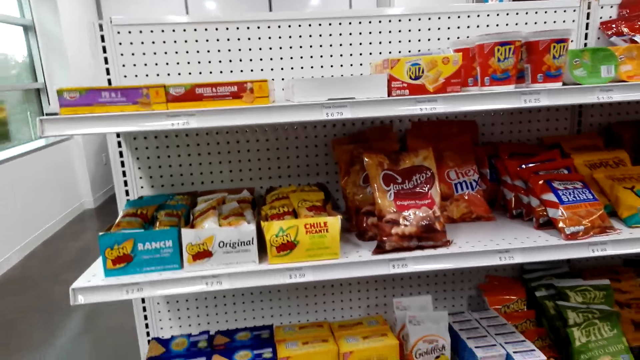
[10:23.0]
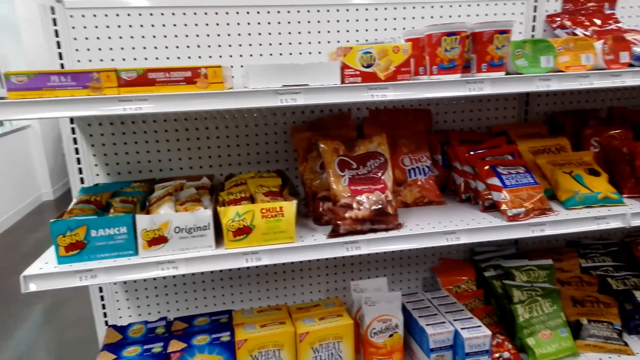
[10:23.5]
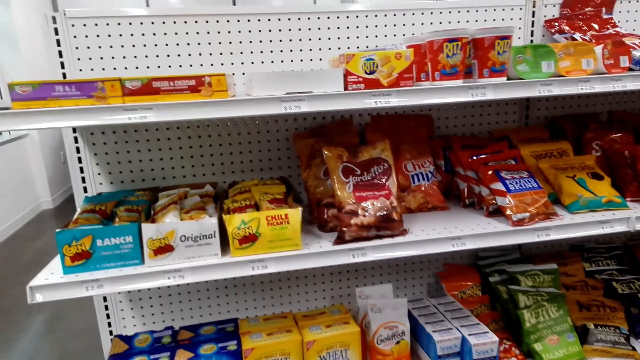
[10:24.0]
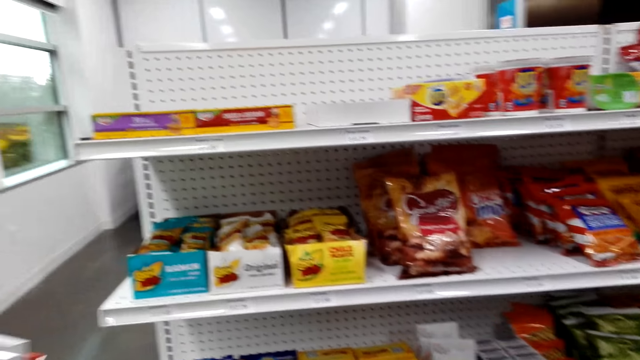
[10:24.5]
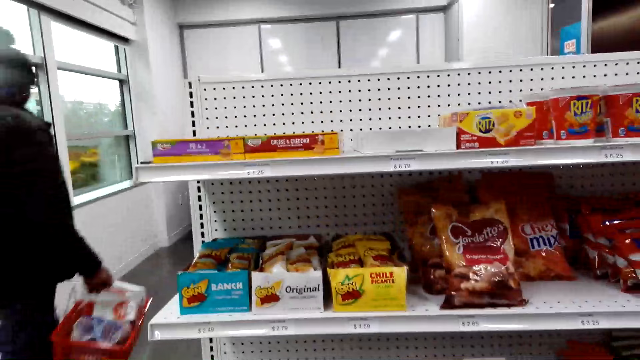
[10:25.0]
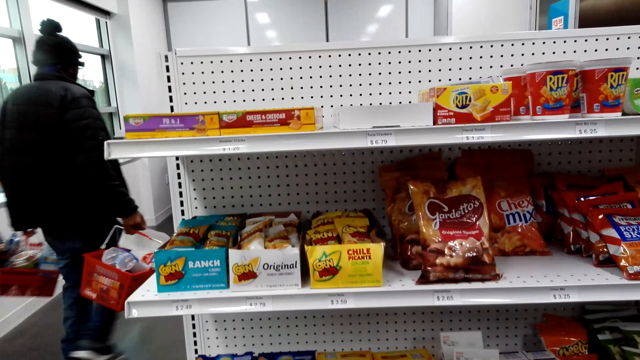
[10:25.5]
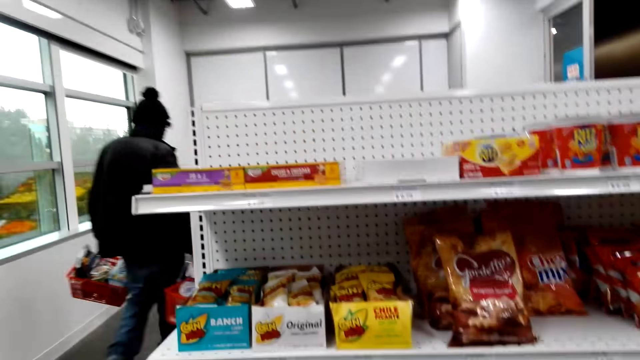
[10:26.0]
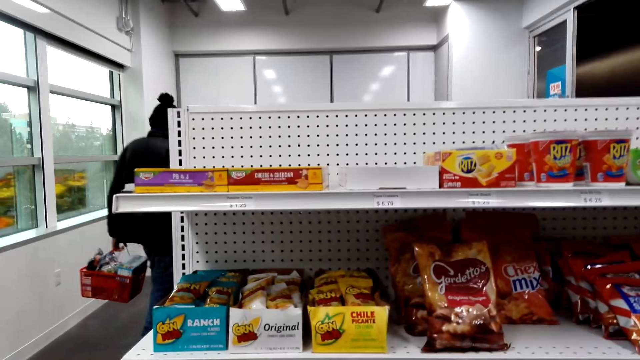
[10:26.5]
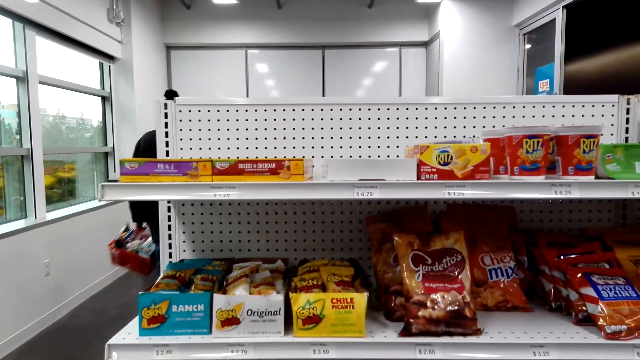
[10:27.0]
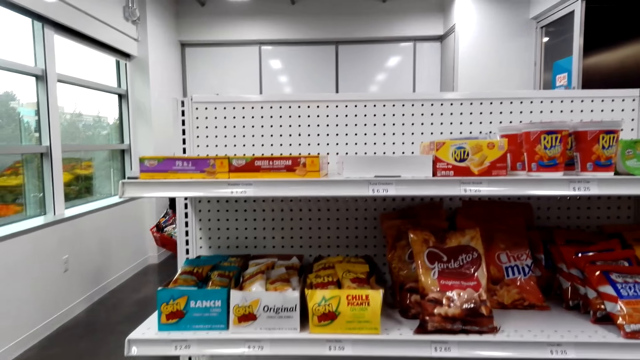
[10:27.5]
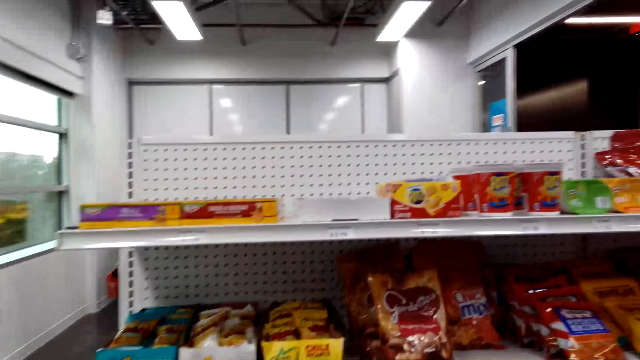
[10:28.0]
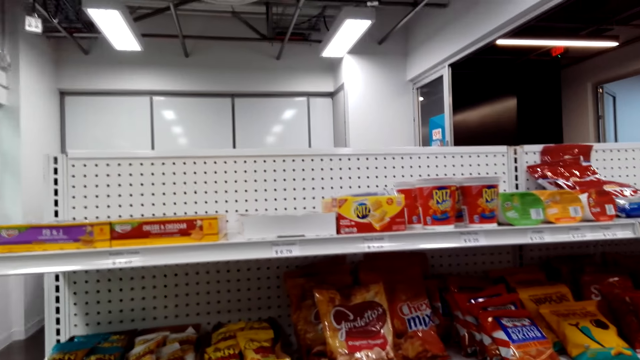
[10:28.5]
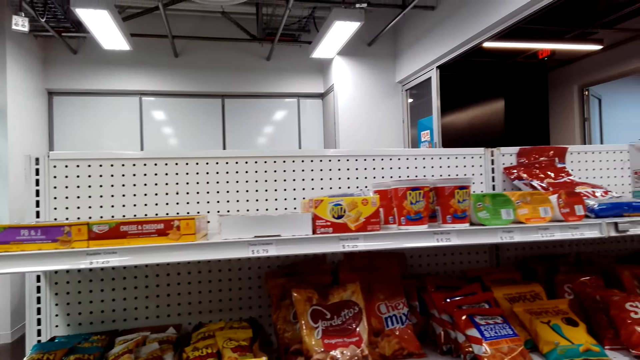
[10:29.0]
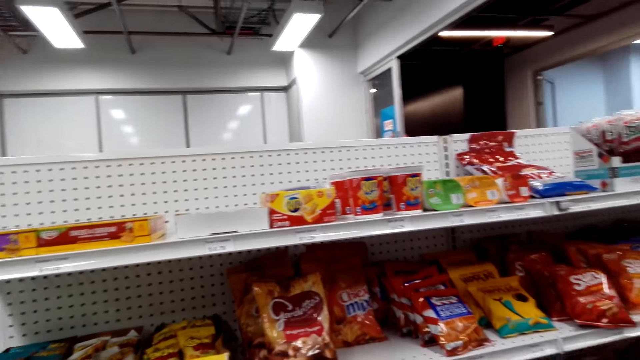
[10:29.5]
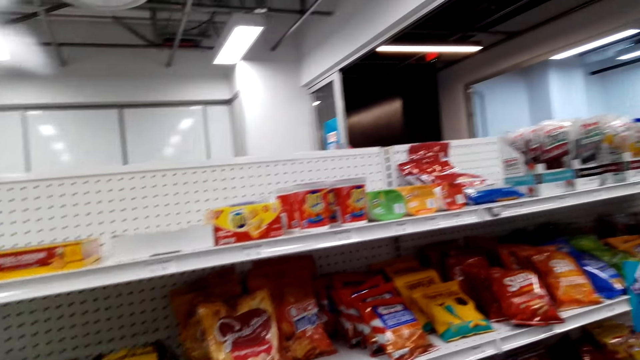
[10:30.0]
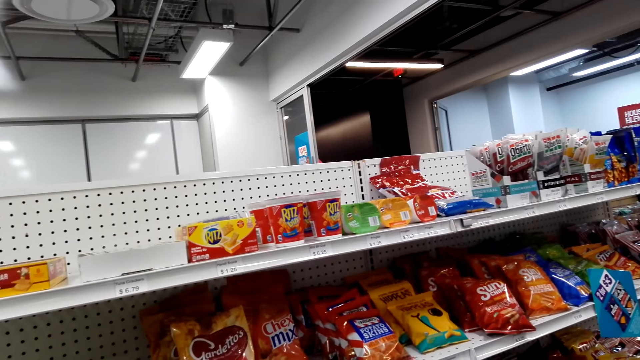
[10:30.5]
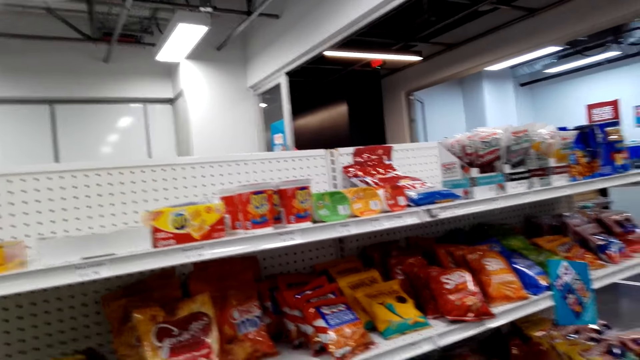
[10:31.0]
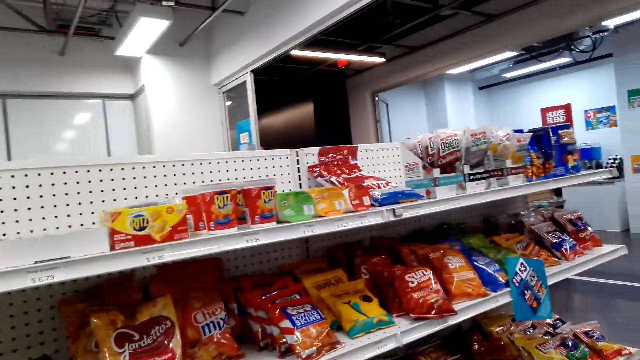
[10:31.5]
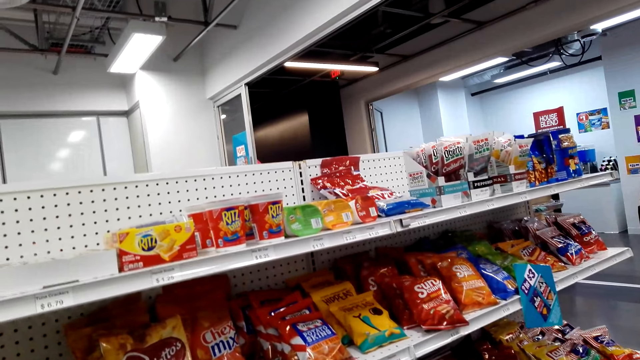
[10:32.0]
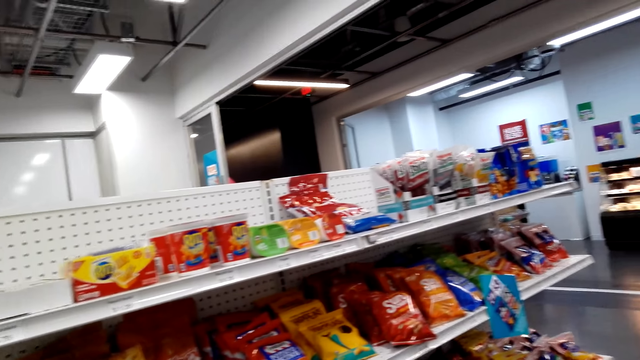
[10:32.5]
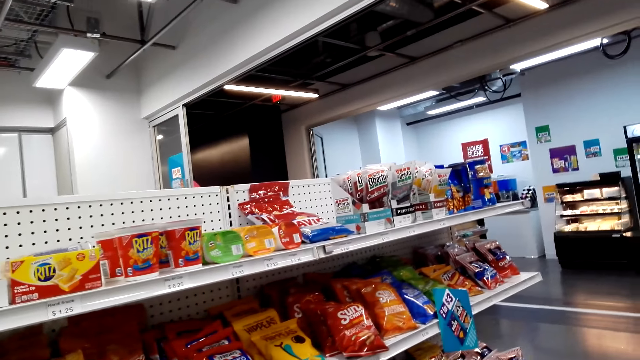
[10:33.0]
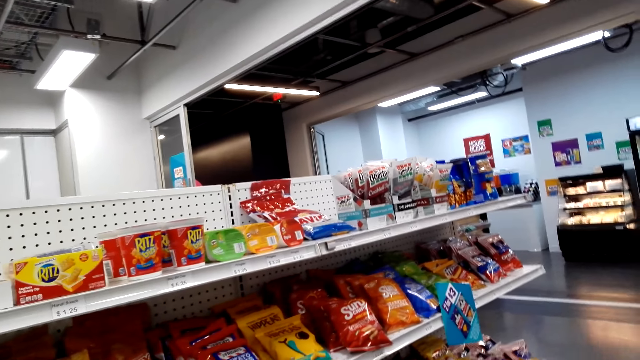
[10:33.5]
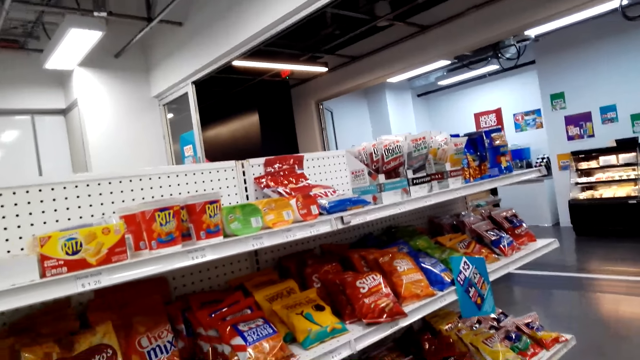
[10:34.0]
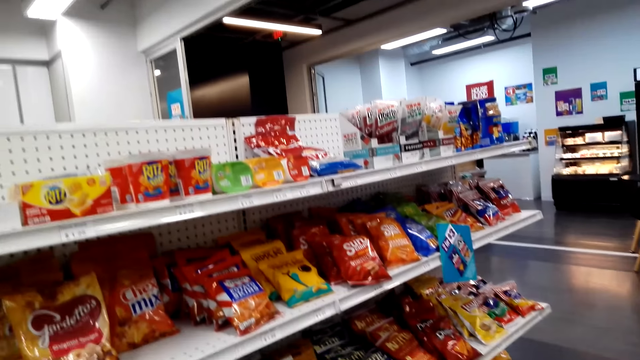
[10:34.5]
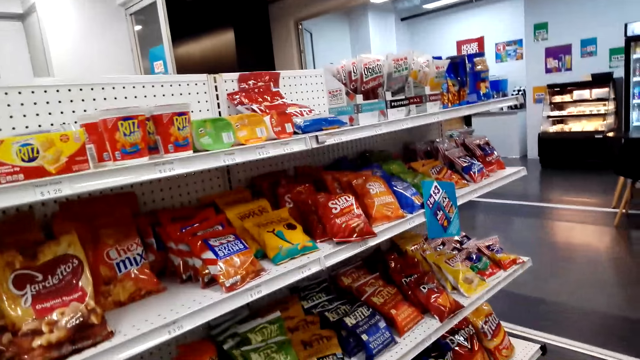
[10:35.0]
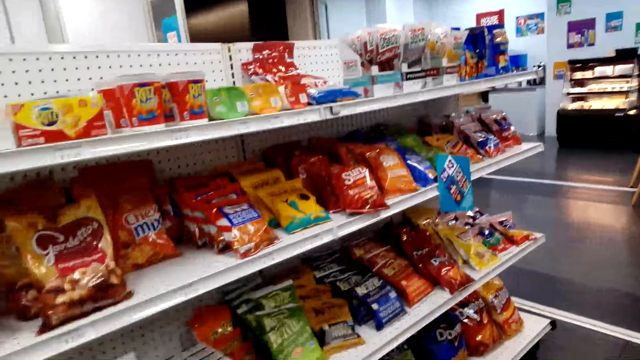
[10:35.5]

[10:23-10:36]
A man moves around. The camera wearer looks around.

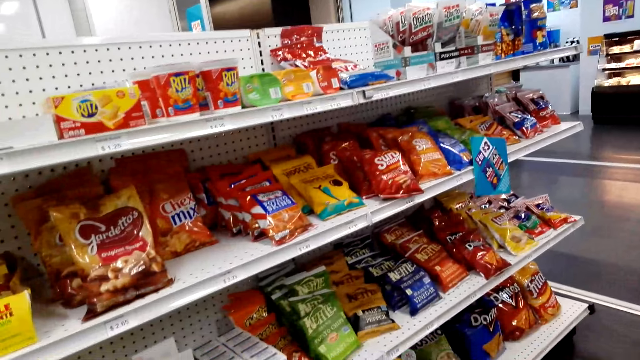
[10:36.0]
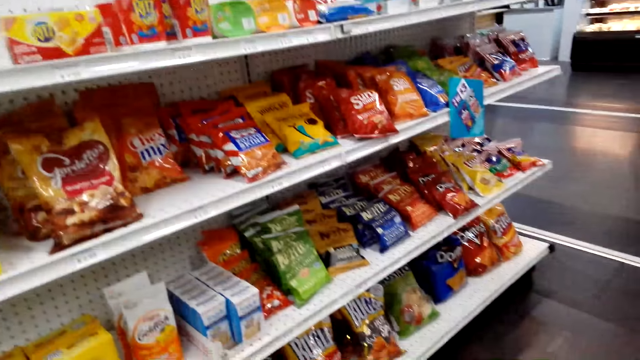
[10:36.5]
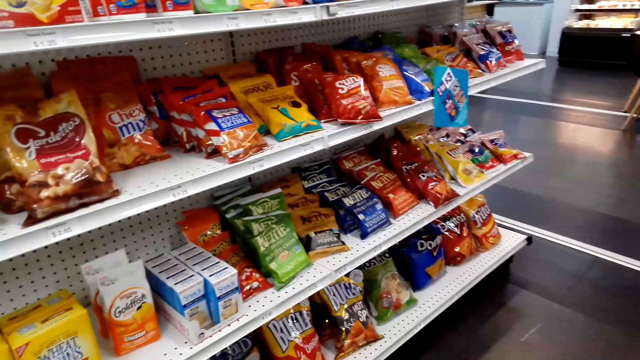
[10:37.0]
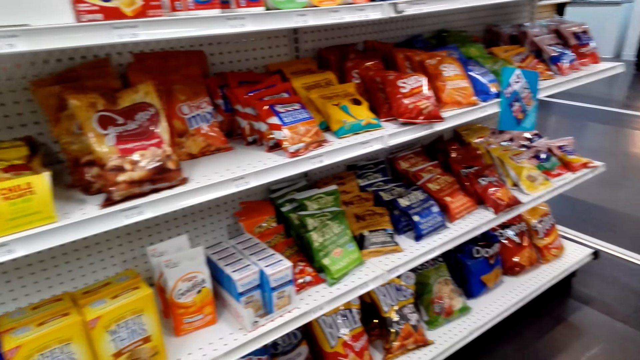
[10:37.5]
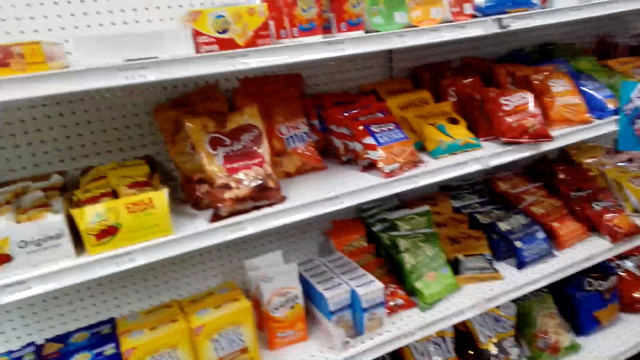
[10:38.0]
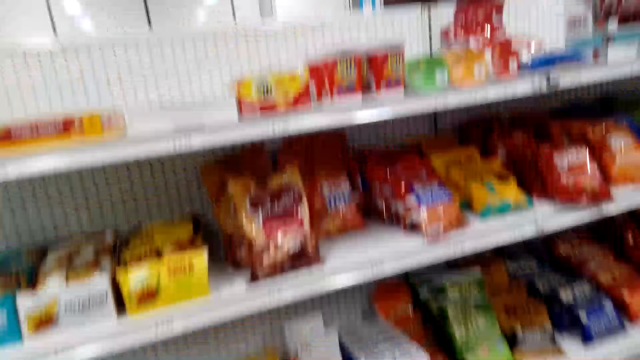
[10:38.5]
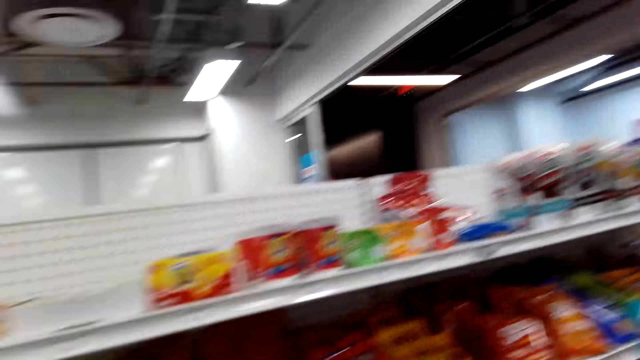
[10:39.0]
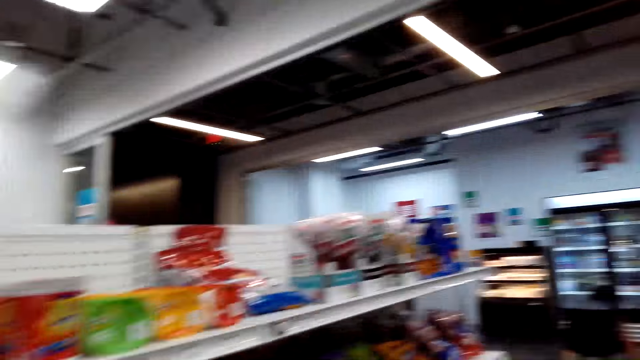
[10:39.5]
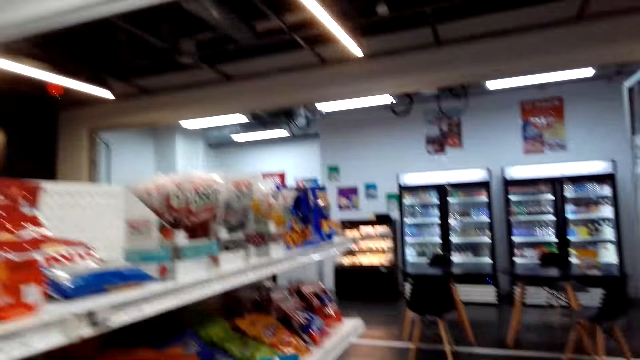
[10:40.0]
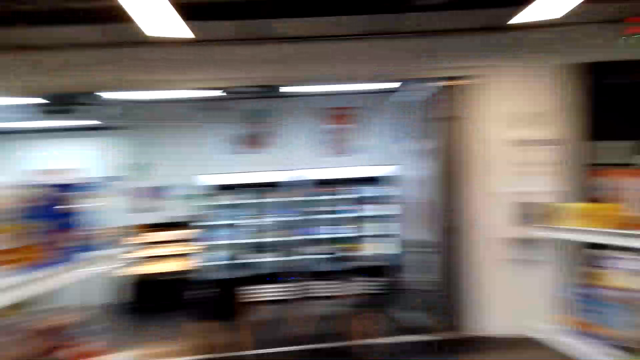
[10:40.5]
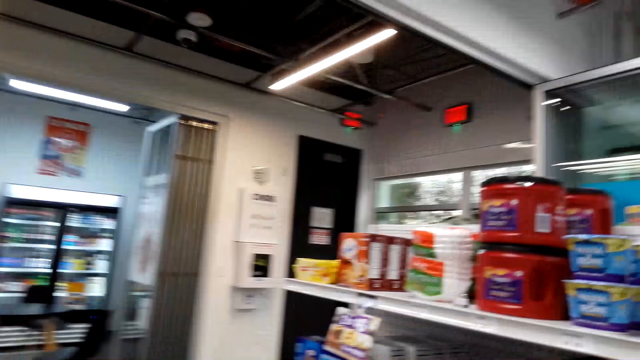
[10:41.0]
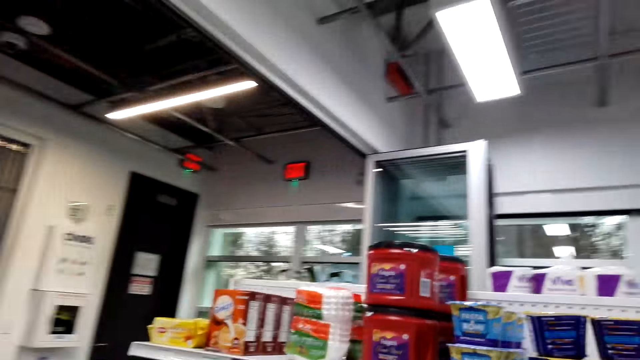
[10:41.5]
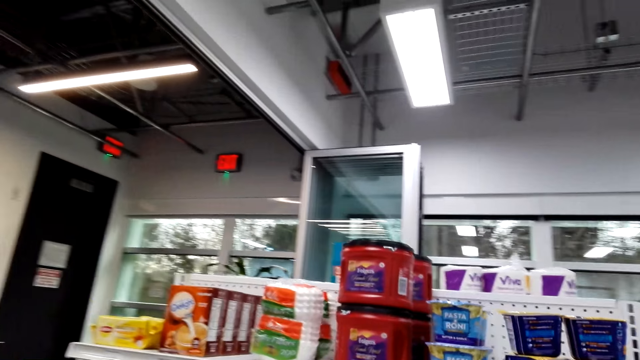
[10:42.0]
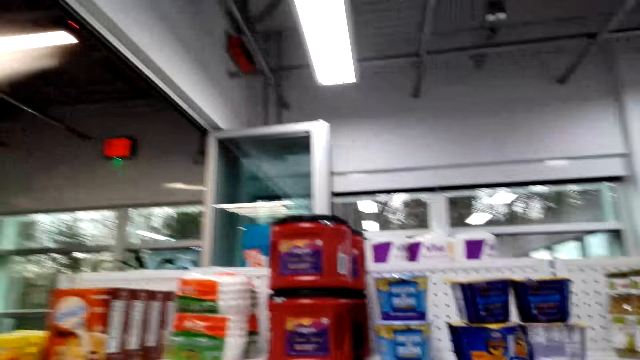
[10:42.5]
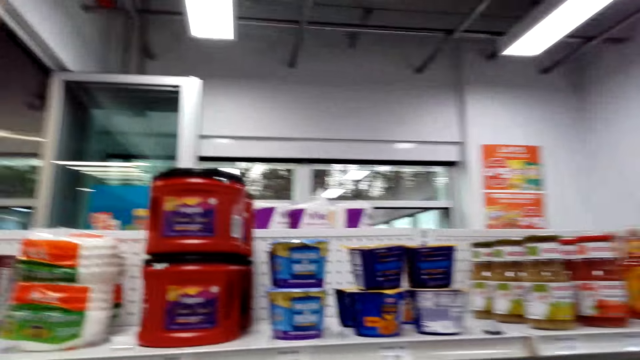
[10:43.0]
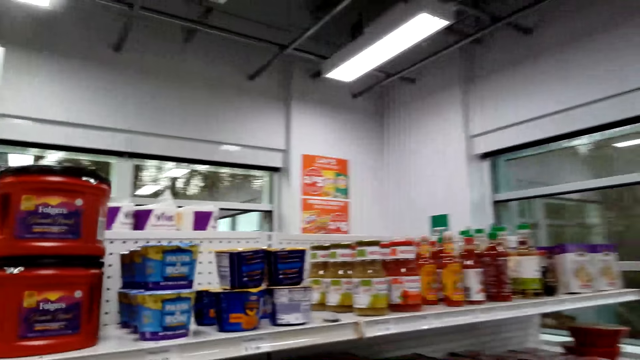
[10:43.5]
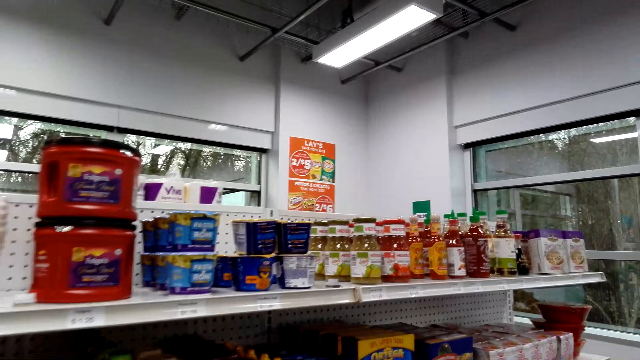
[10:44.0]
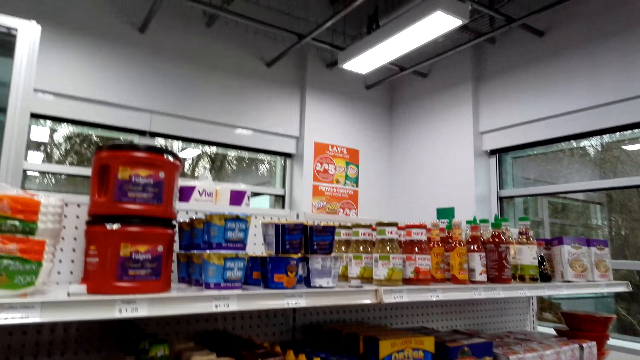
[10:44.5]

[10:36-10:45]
The camera wearer moves around.
